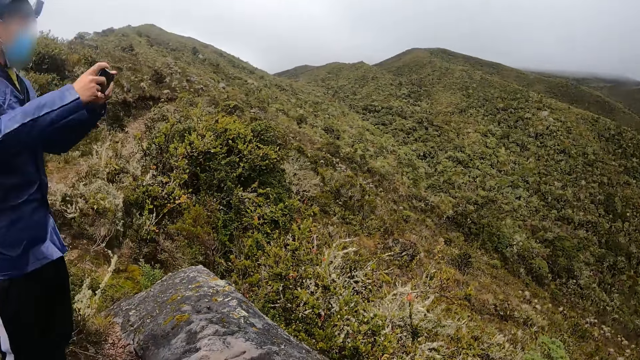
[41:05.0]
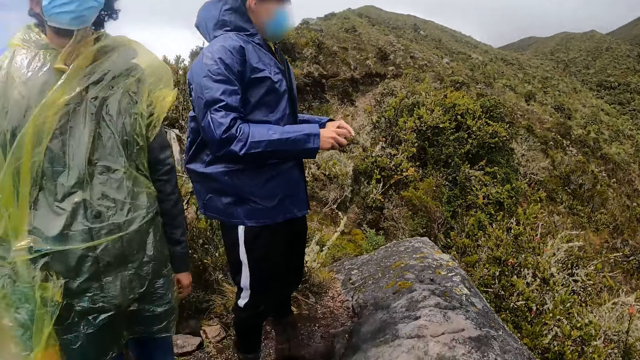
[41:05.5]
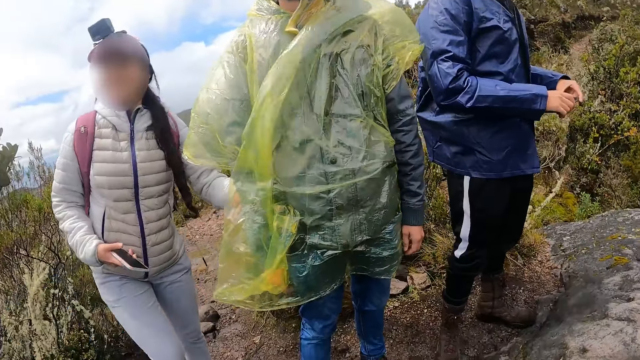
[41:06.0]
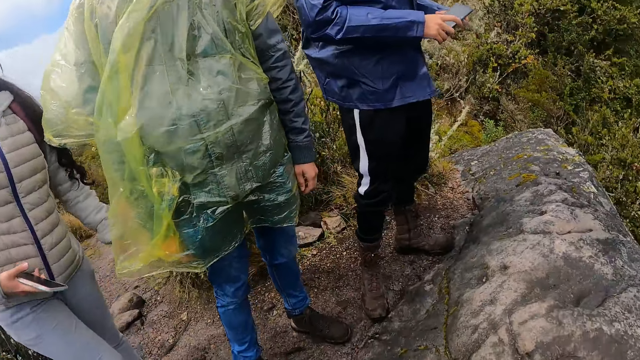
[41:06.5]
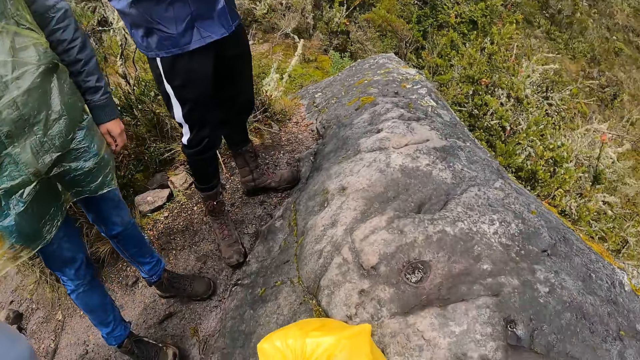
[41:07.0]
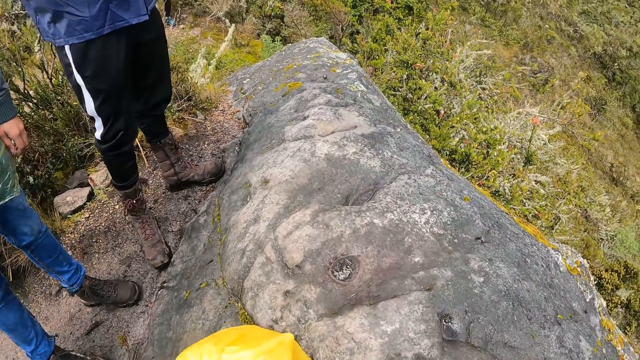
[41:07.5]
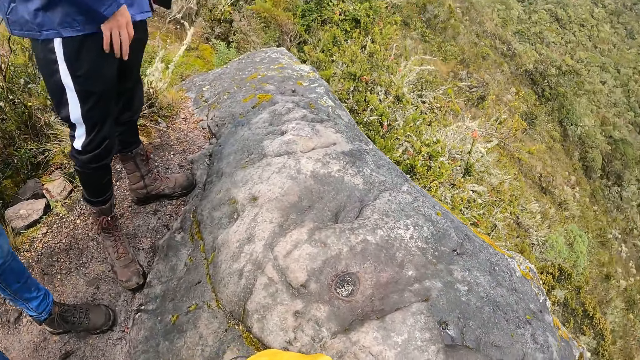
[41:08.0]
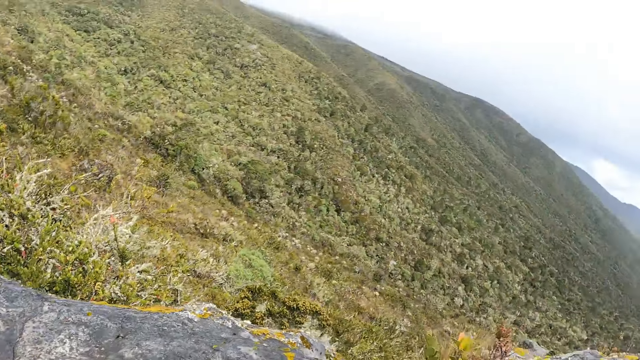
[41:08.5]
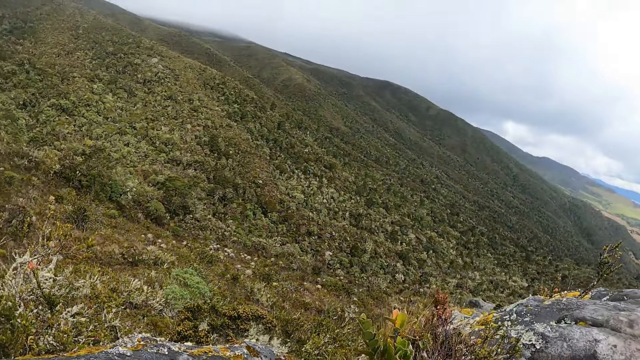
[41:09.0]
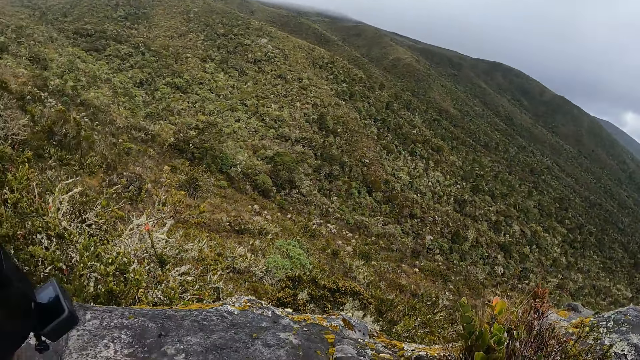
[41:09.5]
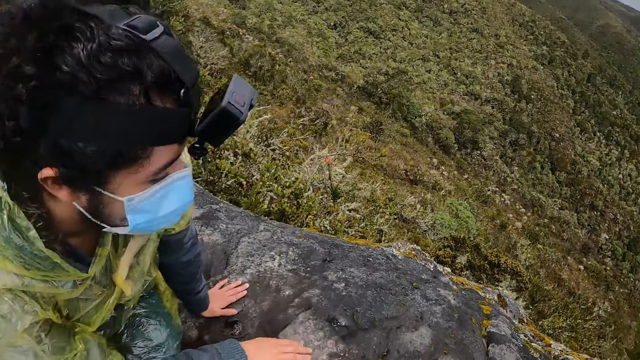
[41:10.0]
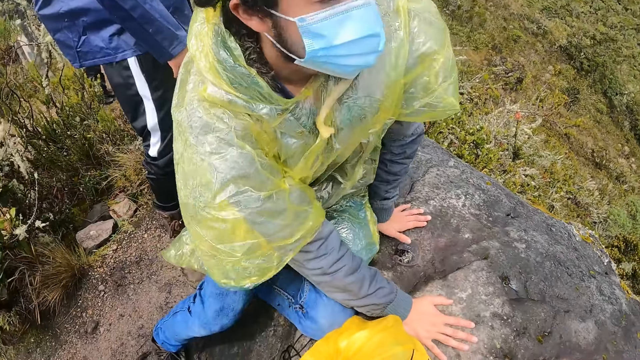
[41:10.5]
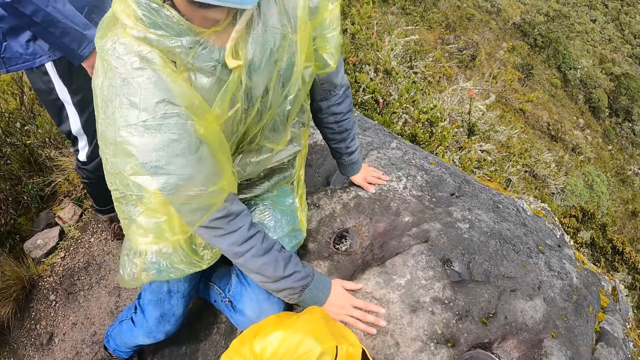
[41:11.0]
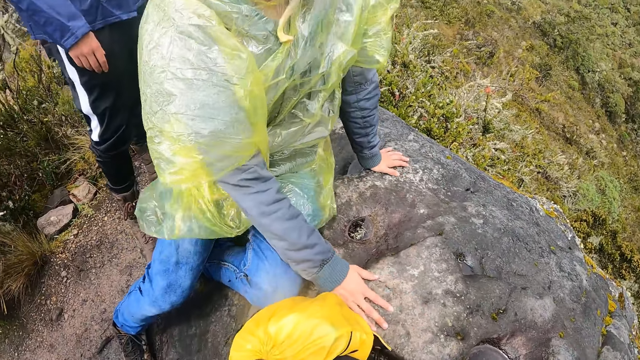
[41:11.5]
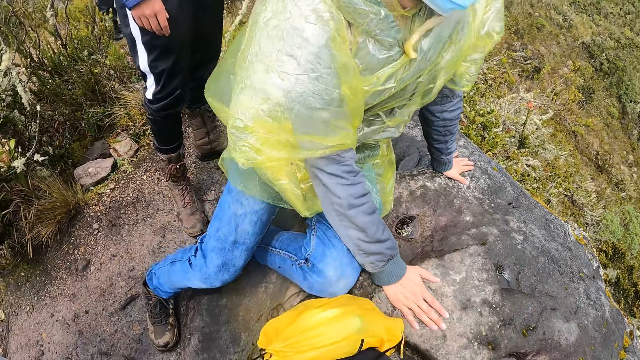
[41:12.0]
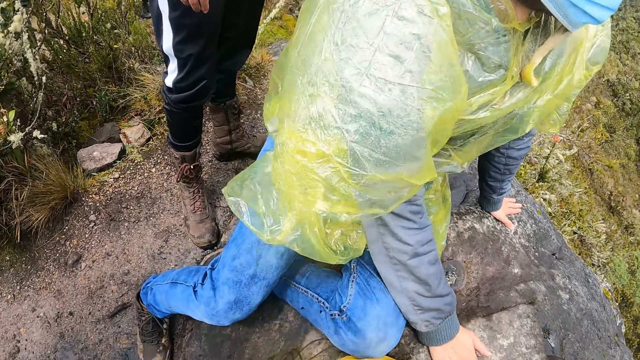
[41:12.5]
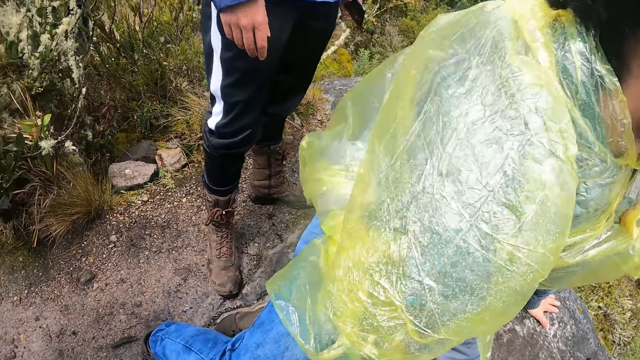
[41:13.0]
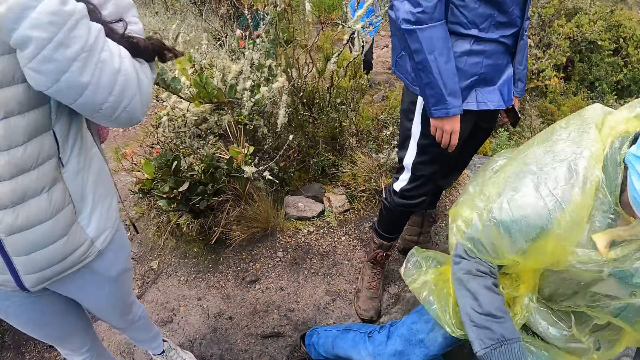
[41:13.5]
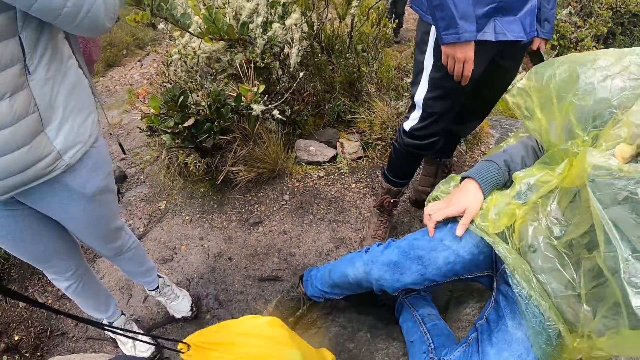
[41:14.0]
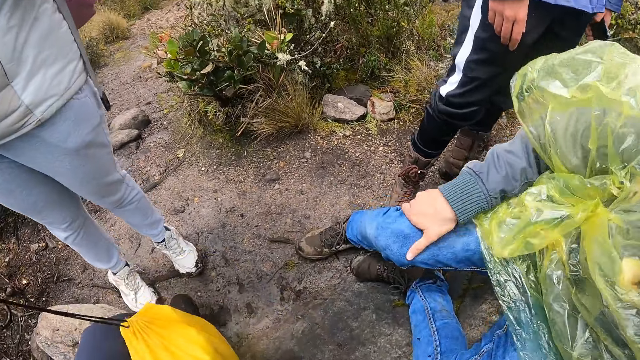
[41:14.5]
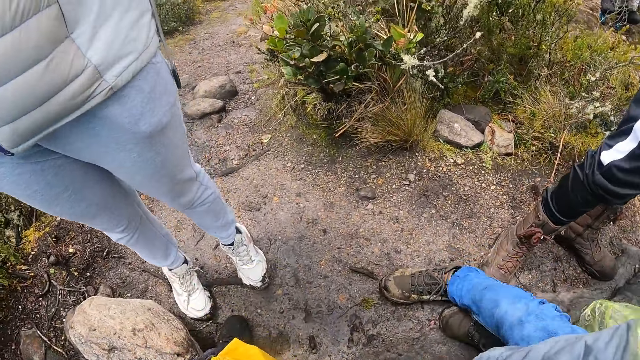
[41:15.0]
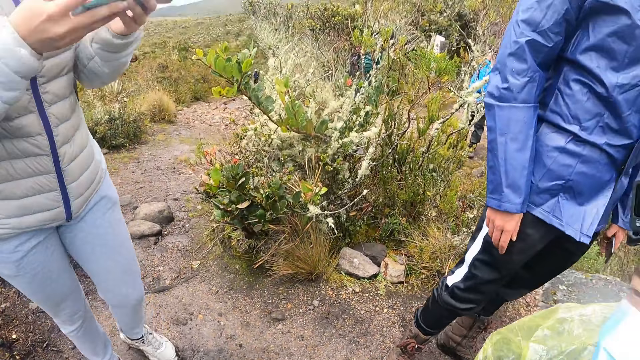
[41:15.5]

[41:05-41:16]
A woman holds another woman with her left hand. The camera wearer looks around. The other woman sits on the rock. The camera wearer looks around. He holds a yellow sling bag in his left hand.

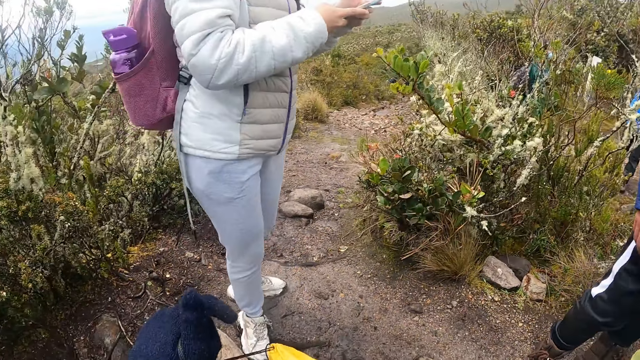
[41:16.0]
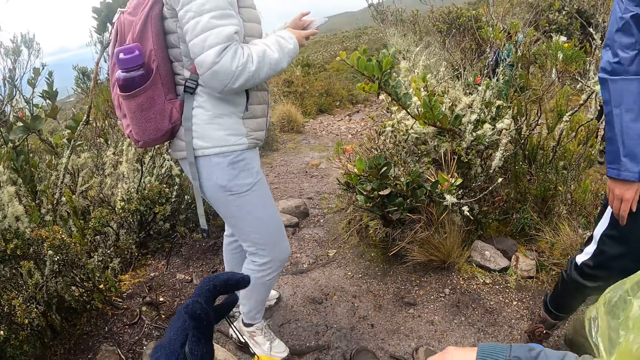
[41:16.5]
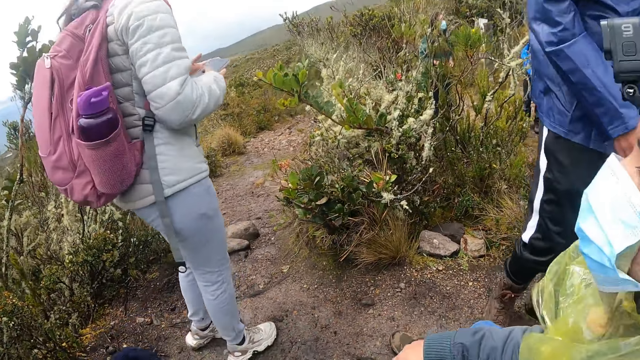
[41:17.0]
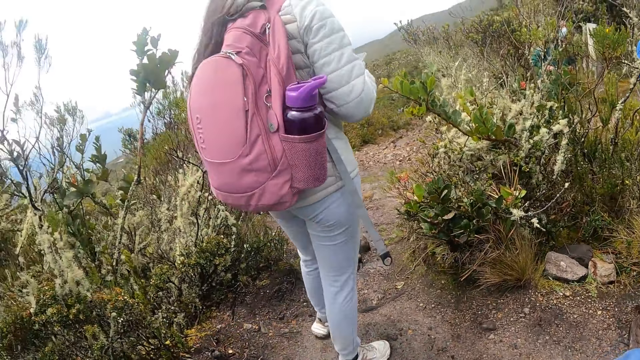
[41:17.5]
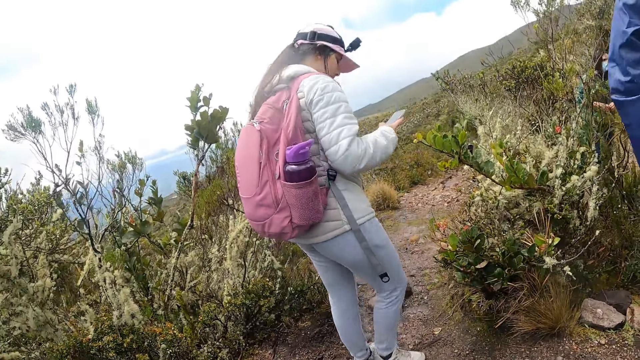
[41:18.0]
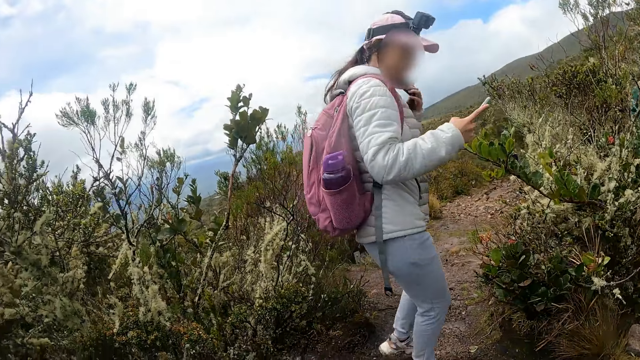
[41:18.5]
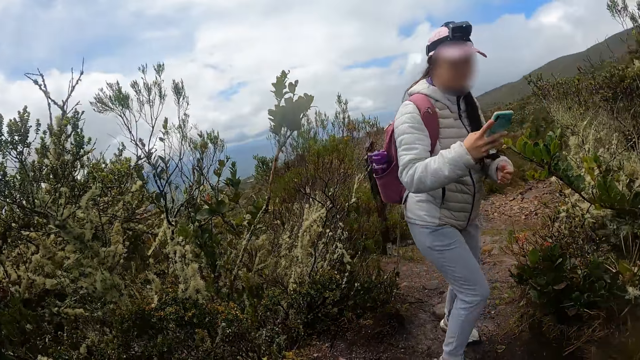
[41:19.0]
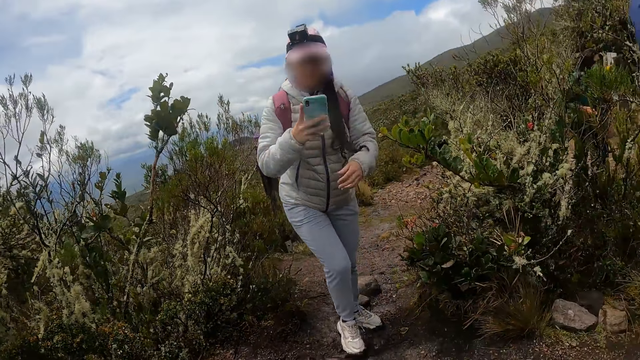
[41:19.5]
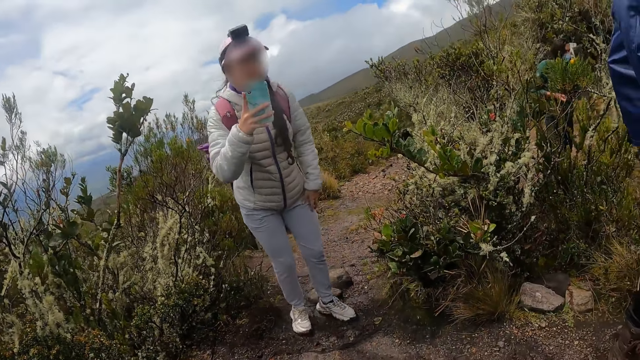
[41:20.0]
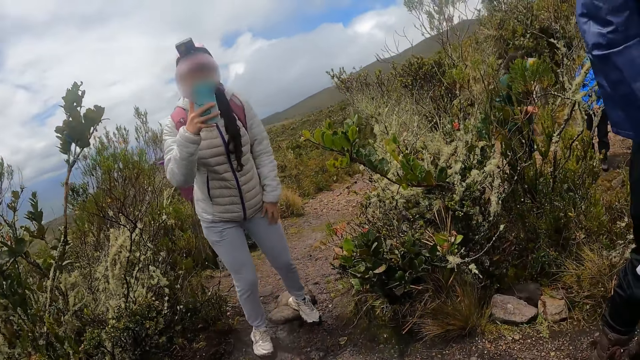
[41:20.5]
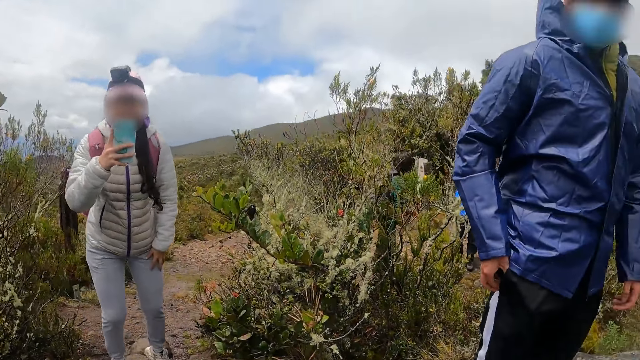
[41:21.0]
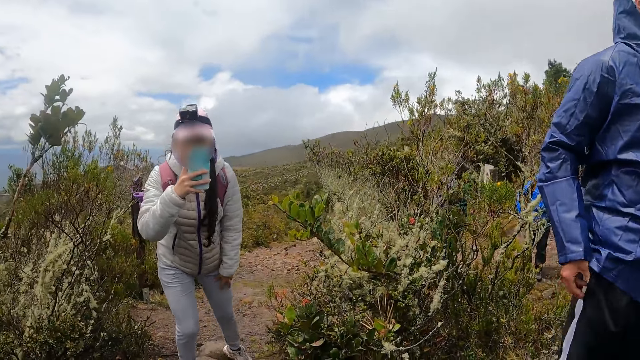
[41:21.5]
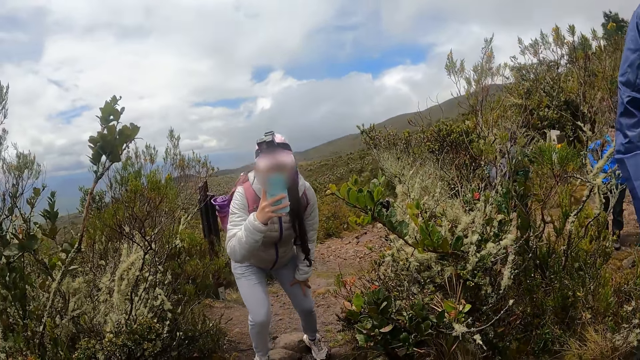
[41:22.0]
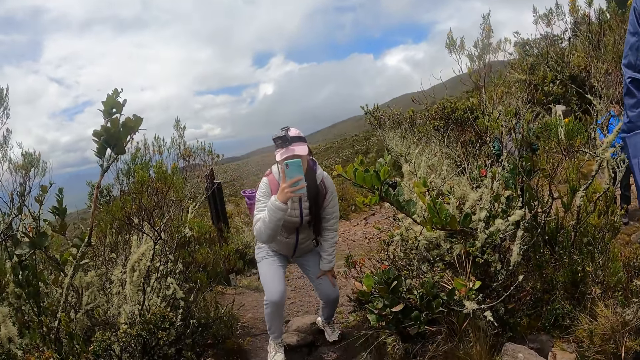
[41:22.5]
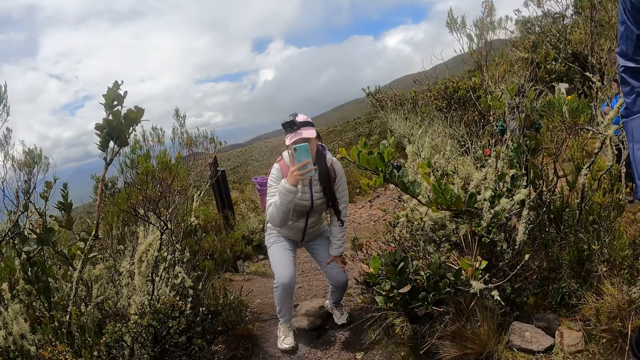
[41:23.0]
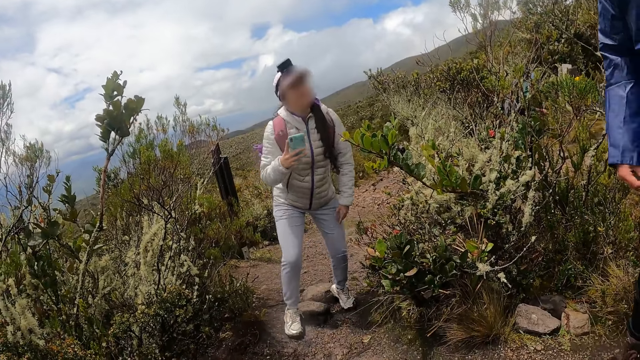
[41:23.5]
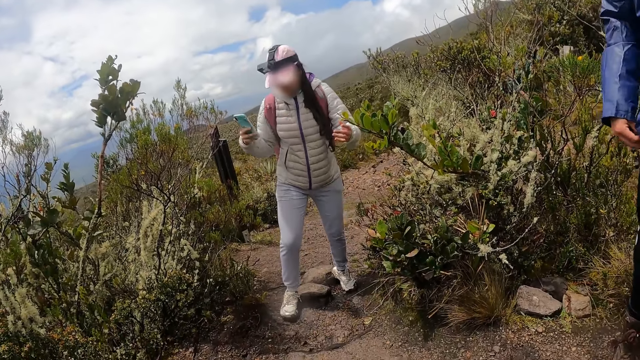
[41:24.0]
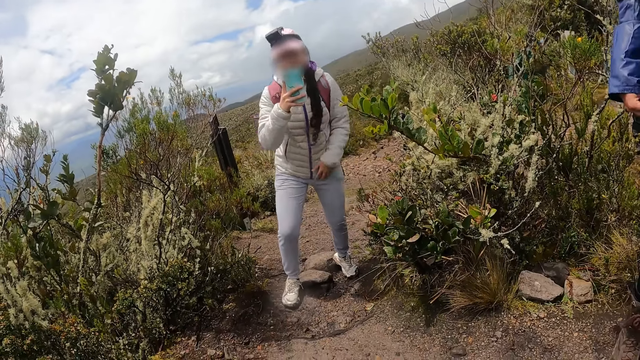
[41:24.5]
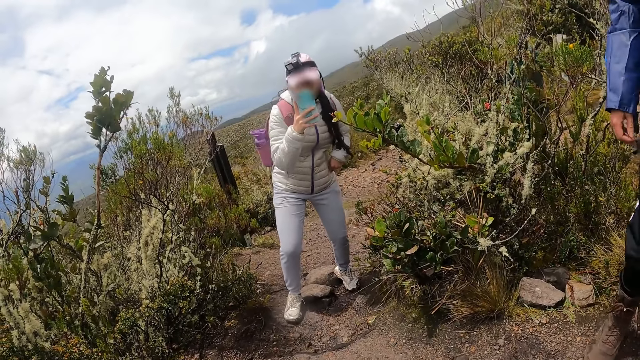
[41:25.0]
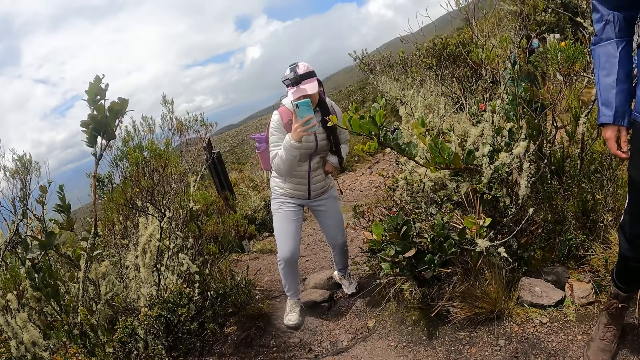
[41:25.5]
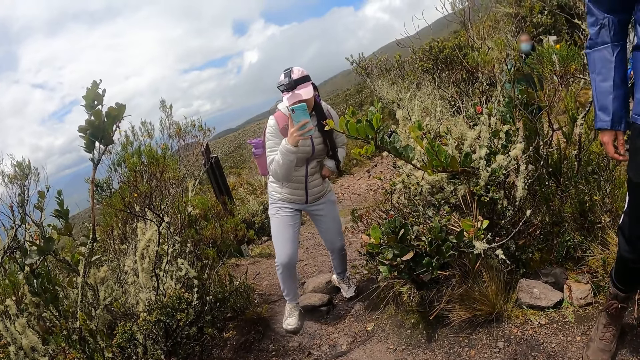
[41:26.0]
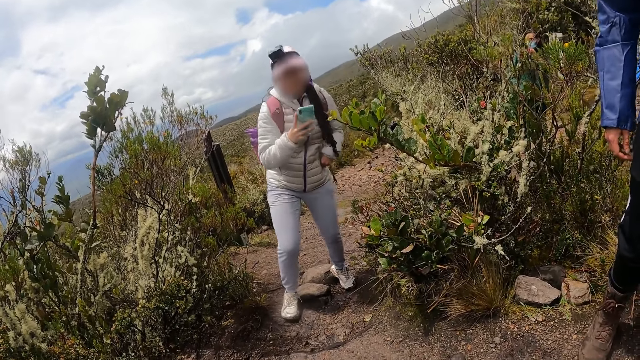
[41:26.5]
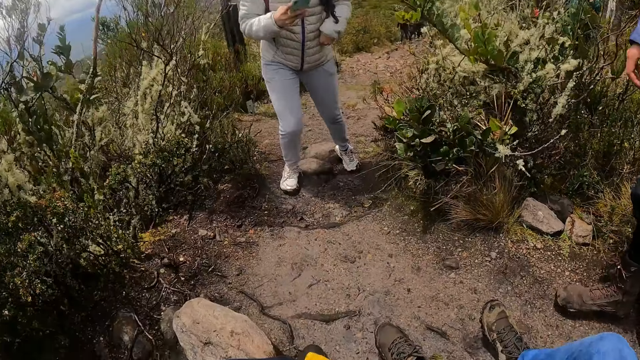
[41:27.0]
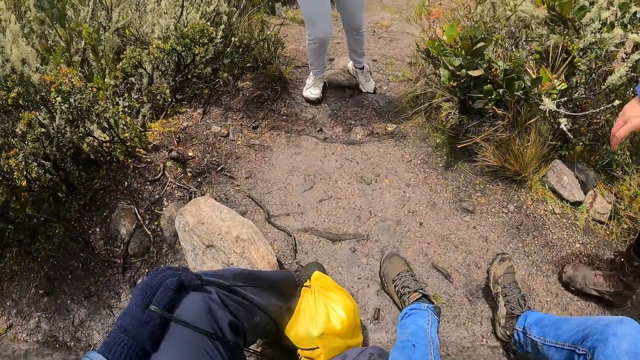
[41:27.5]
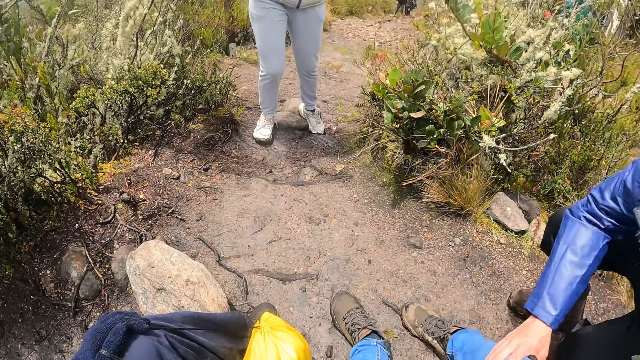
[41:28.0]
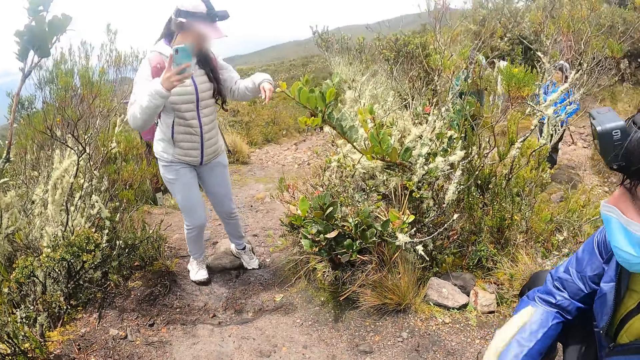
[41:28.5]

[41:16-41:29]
The camera wearer wears the left hand glove. They look around. A woman takes pictures of the camera wearer. The woman records with a phone. The woman squats. The camera wearer looks around. A man holds the camera wearer's right leg with his right hand. The camera wearer looks around. The woman records with the phone.
